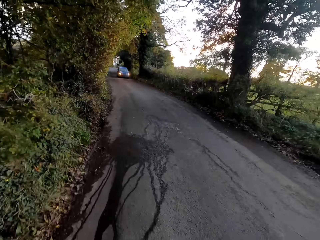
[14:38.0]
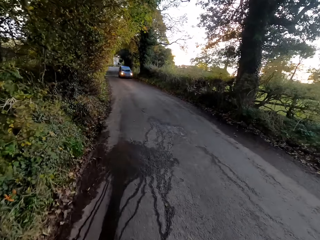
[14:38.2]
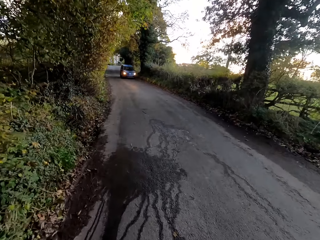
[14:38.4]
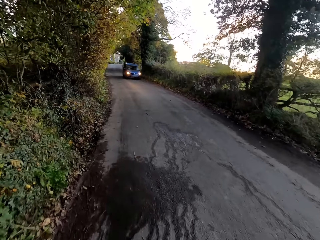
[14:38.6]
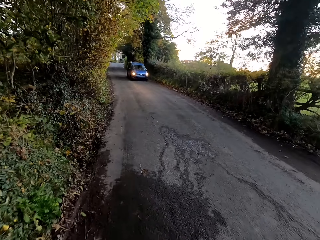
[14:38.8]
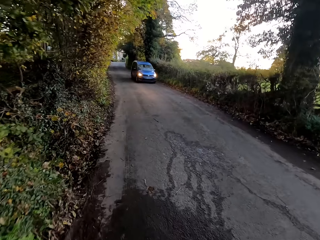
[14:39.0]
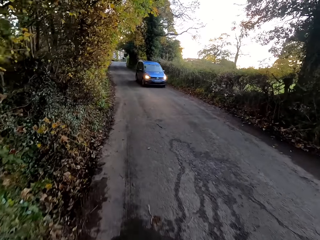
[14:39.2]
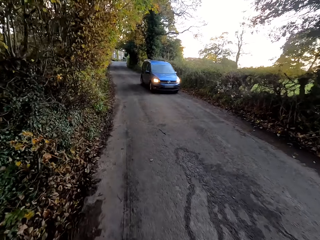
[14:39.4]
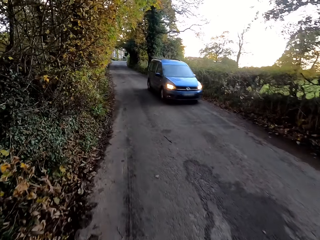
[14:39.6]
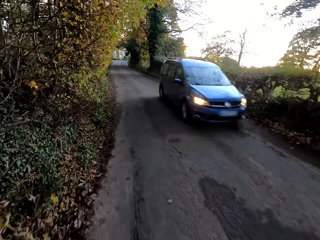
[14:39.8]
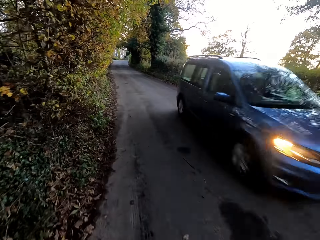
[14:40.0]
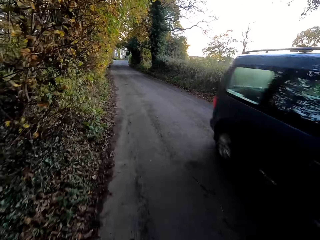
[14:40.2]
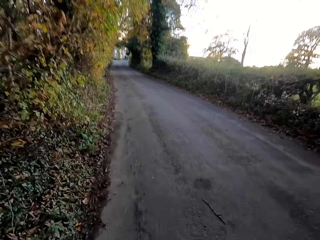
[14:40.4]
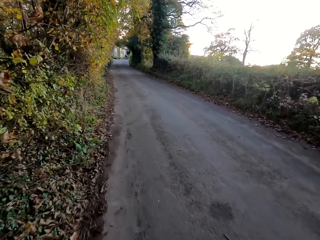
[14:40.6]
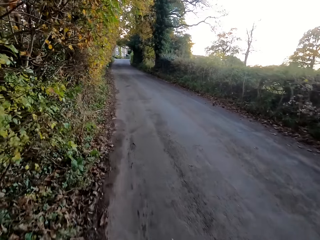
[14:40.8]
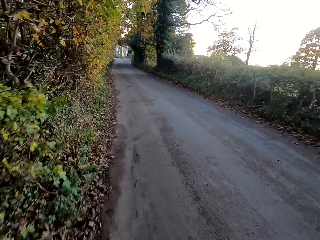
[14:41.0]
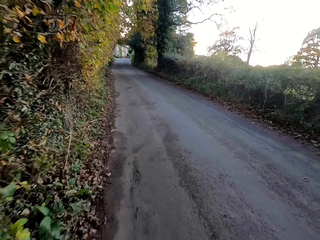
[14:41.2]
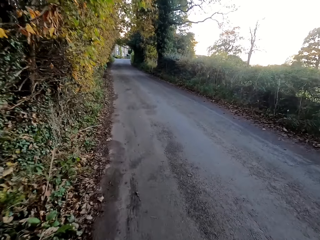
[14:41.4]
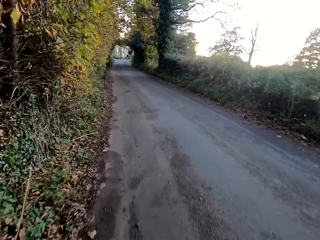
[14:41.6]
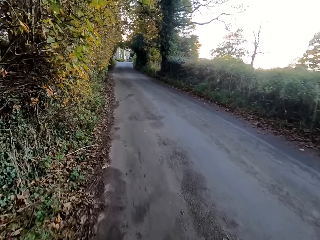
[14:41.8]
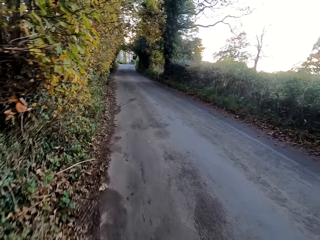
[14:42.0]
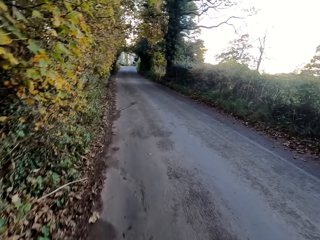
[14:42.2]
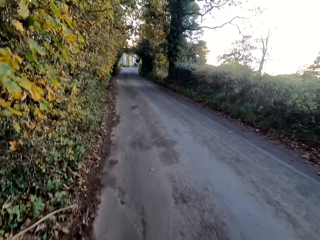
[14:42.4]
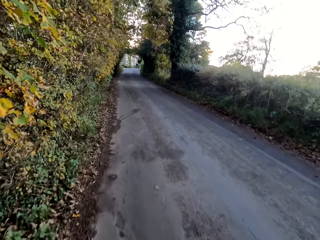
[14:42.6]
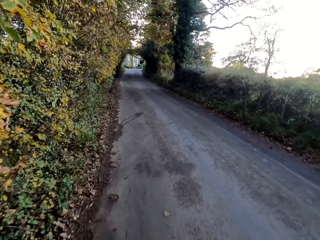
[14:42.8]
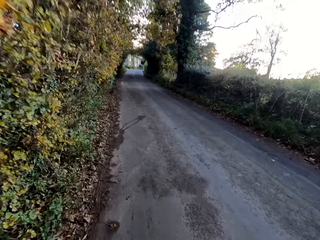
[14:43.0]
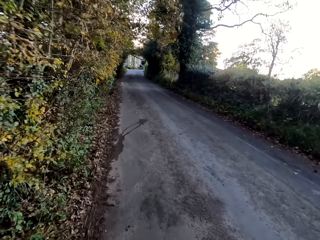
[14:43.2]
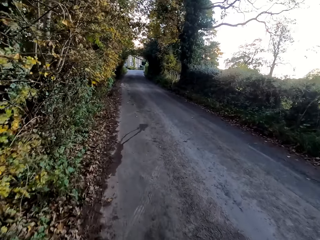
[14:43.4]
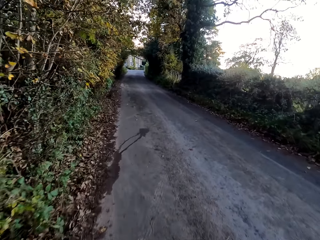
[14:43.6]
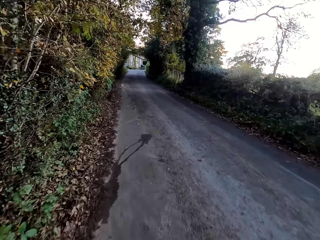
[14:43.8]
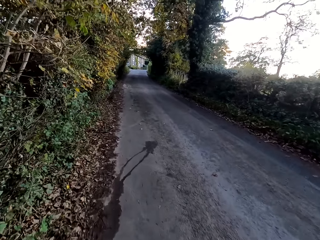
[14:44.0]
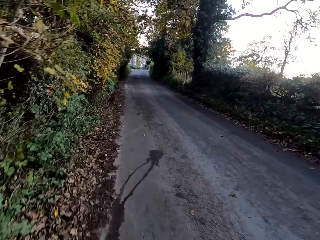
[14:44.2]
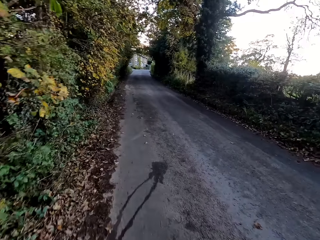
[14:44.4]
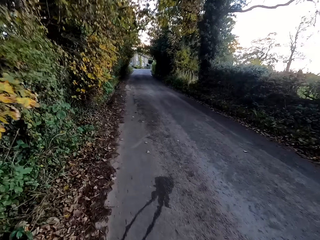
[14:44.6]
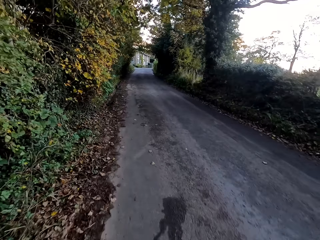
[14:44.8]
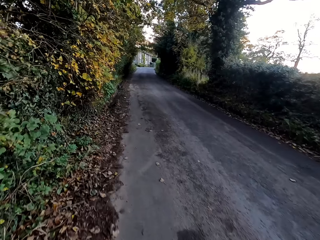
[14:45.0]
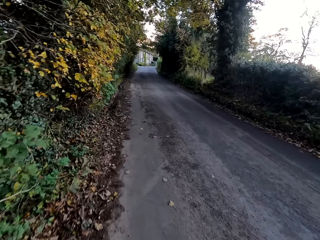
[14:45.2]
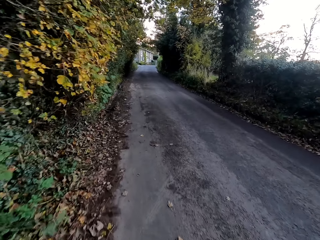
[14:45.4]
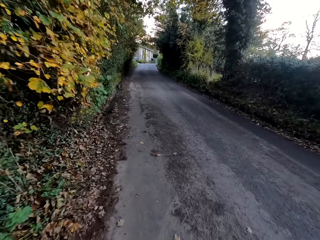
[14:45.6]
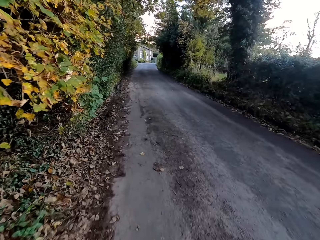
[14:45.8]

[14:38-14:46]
The camera wearer rides past a car.

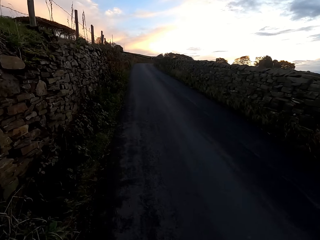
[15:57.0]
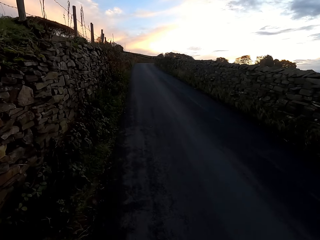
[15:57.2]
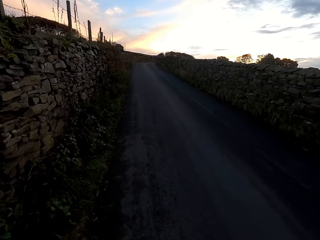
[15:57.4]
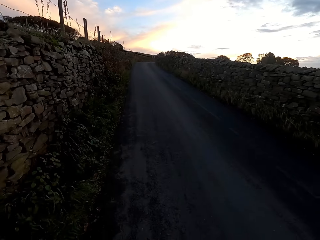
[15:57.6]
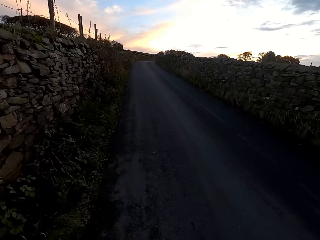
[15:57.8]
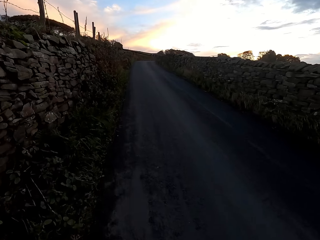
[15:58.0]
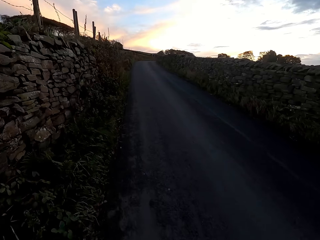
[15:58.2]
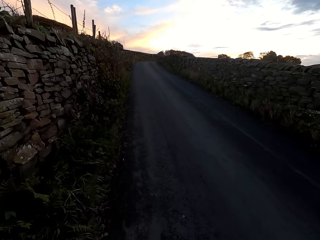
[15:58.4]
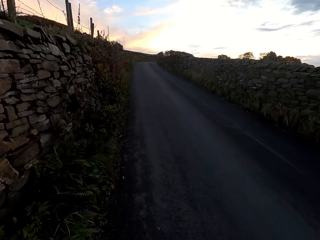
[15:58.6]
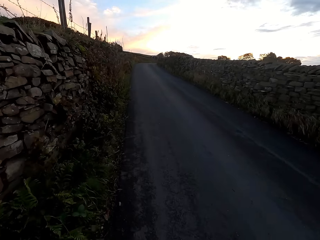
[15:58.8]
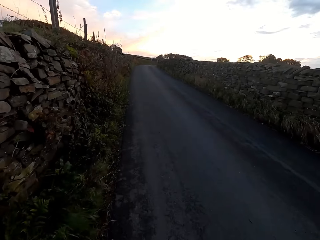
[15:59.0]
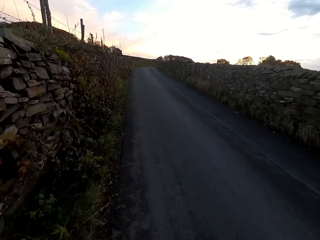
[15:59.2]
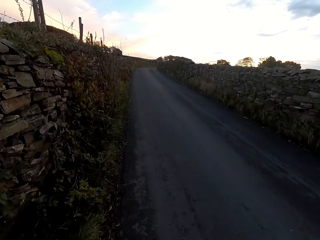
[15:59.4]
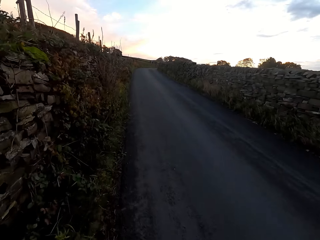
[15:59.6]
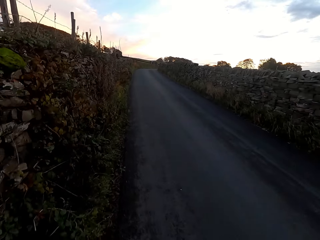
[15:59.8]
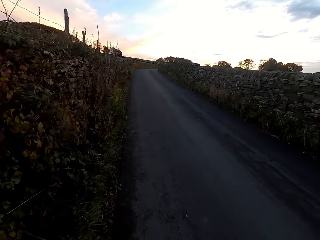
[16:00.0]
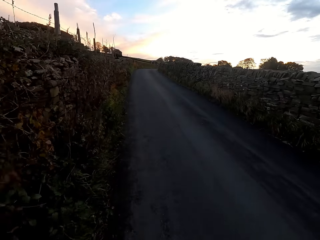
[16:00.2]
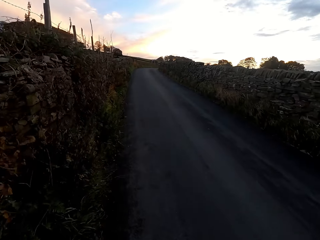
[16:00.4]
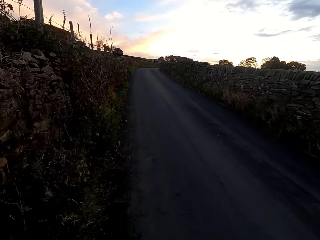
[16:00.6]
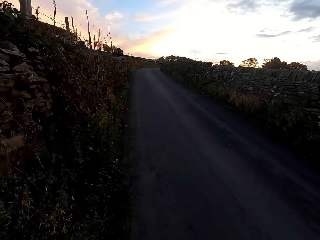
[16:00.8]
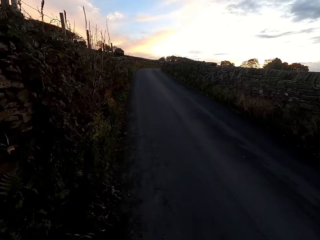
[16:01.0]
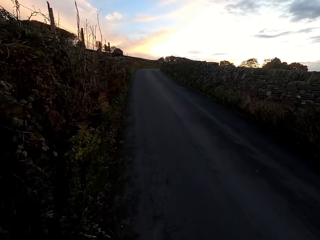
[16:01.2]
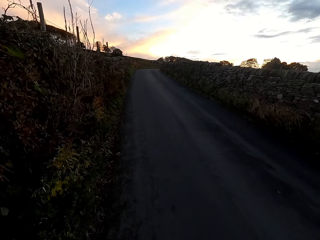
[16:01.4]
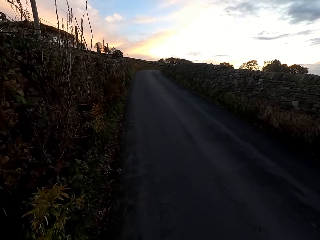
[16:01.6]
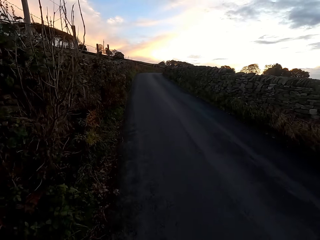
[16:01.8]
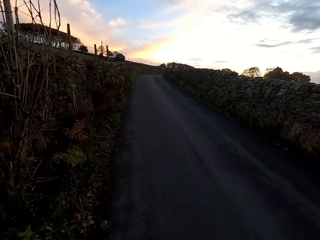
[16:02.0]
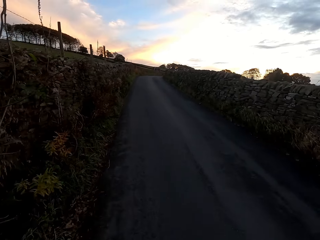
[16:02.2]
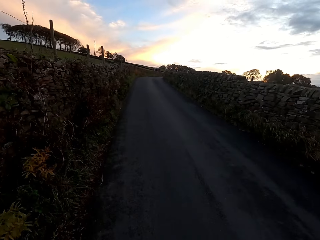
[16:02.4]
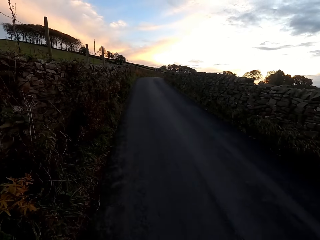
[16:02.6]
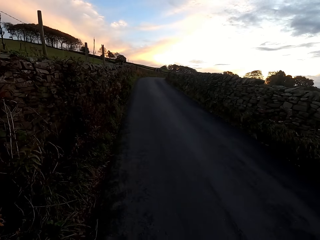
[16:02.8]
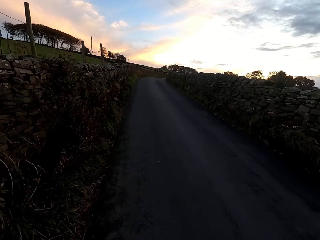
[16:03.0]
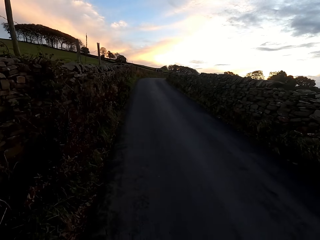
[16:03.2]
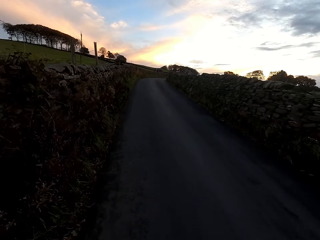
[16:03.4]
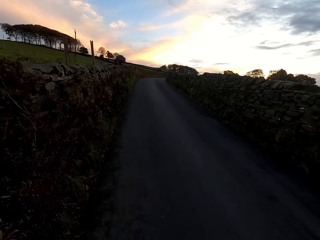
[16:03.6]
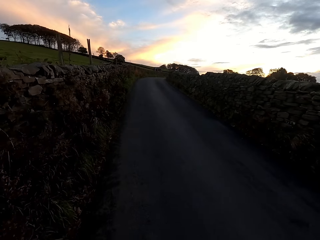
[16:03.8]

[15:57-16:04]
The camera wearer rides a bicycle along the road.

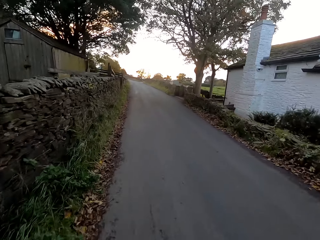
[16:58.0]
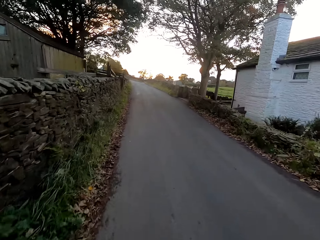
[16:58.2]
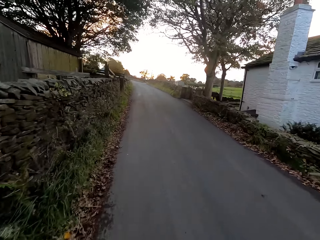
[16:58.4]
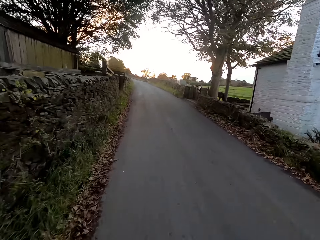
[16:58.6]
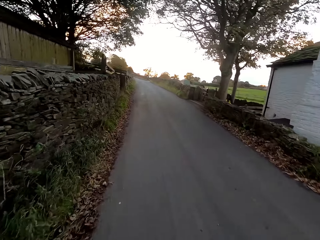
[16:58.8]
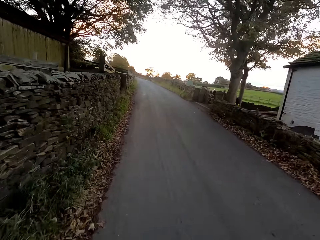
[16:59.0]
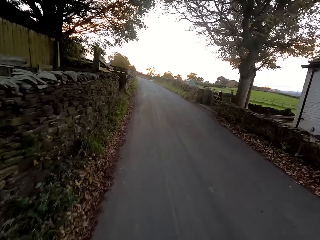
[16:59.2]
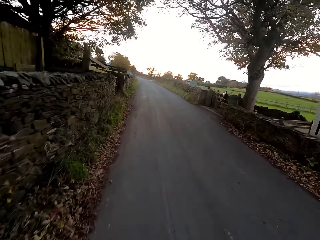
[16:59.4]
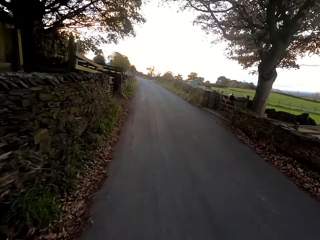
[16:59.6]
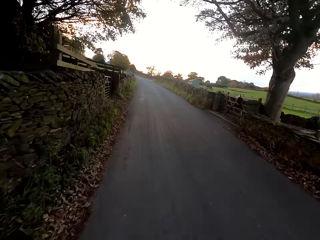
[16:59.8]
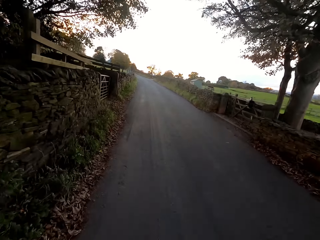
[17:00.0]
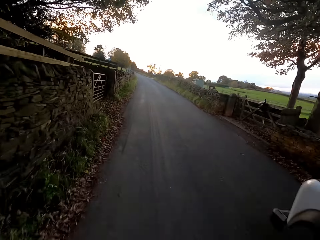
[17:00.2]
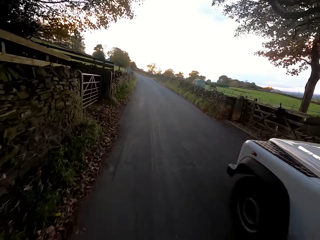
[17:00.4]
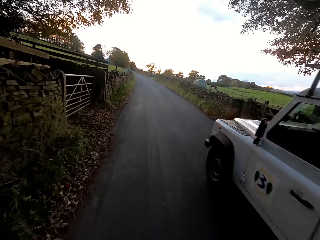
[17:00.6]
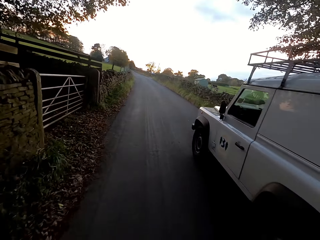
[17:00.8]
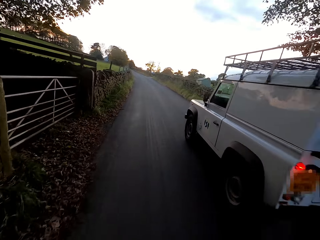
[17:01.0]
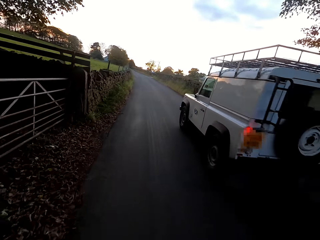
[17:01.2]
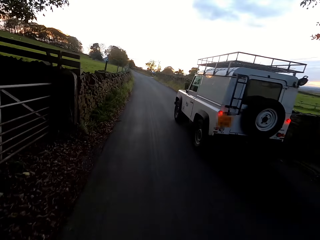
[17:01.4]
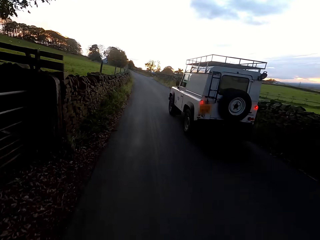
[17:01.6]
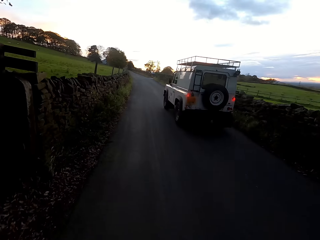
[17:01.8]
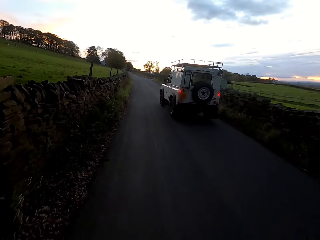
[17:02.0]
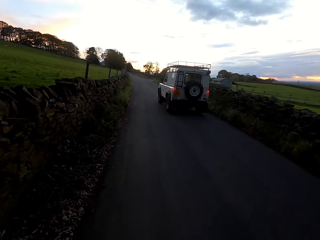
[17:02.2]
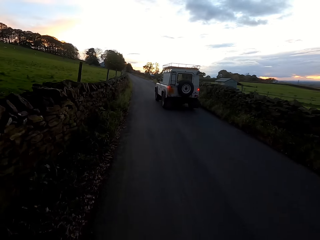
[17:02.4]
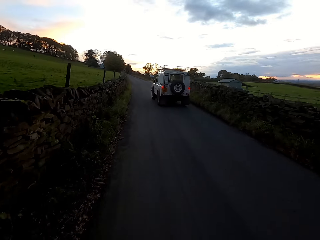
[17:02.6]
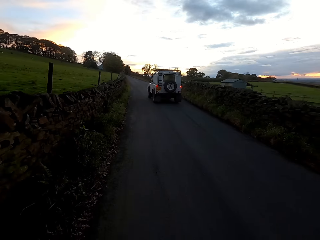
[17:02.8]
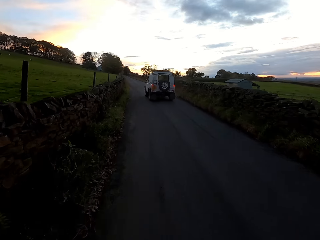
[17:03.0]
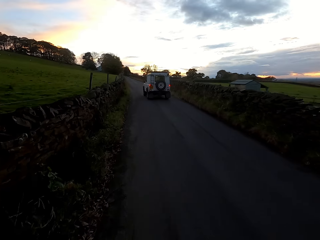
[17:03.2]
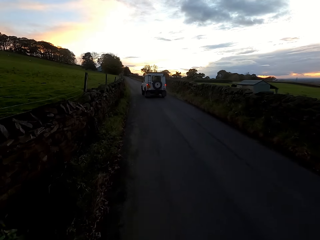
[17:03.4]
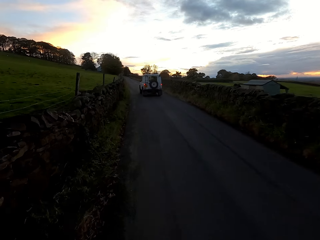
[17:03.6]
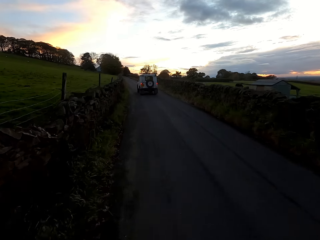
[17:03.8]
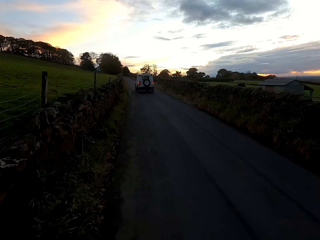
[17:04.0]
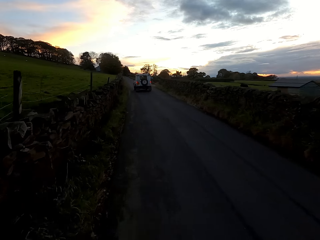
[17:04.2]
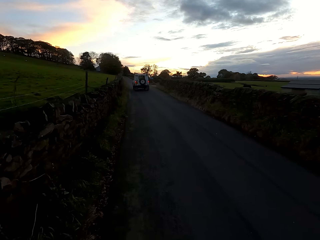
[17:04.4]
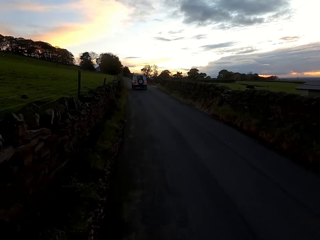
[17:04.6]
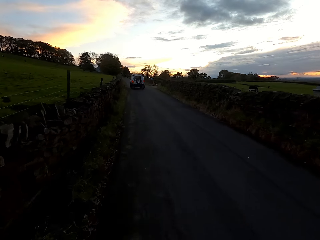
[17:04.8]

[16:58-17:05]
An SUV drives past the camera wearer.
